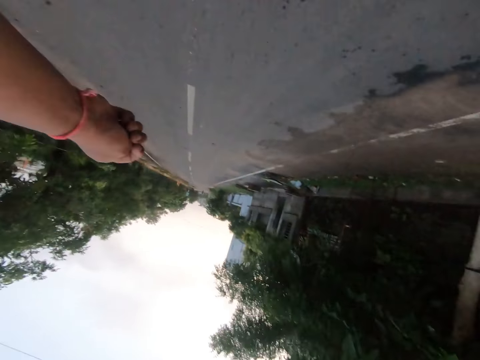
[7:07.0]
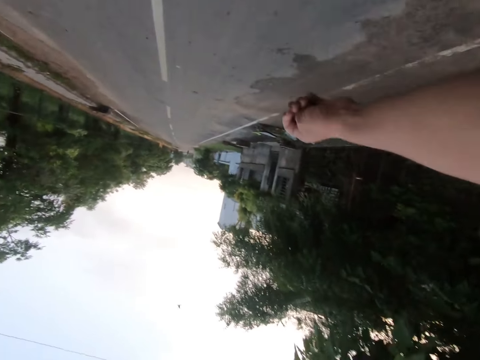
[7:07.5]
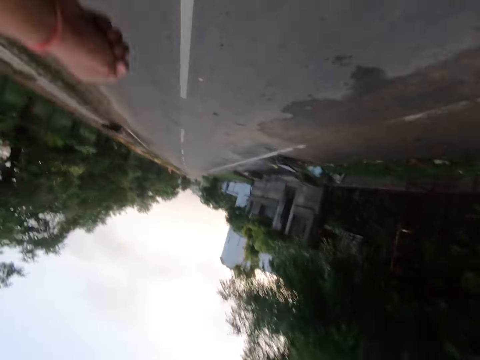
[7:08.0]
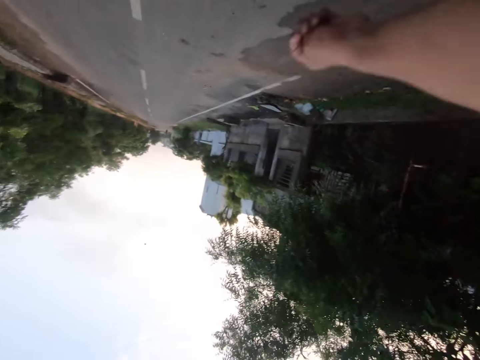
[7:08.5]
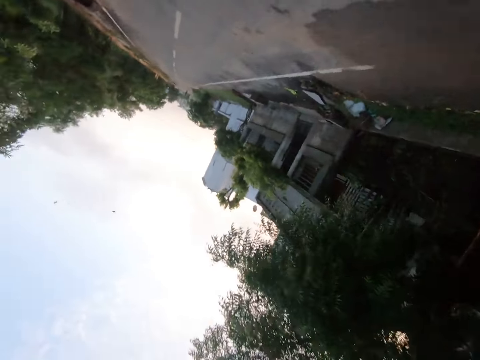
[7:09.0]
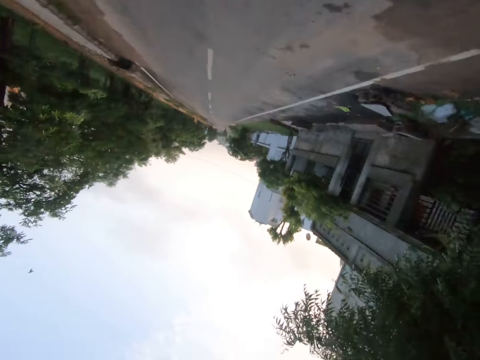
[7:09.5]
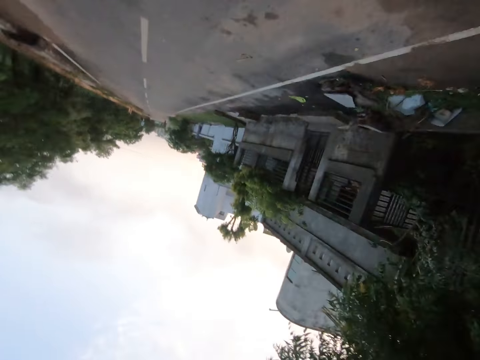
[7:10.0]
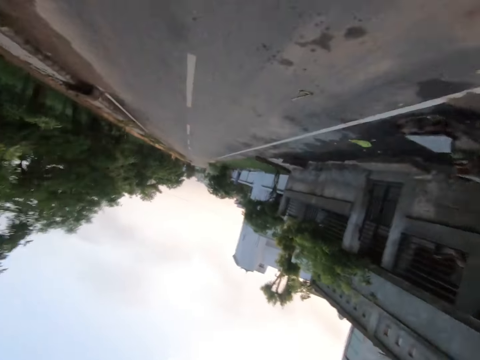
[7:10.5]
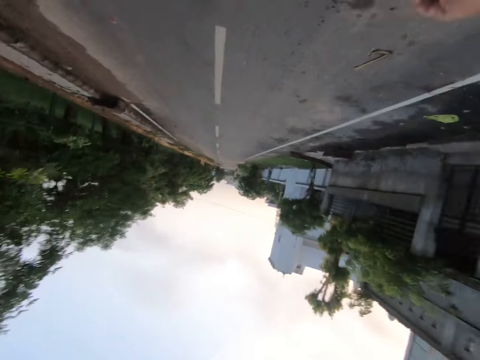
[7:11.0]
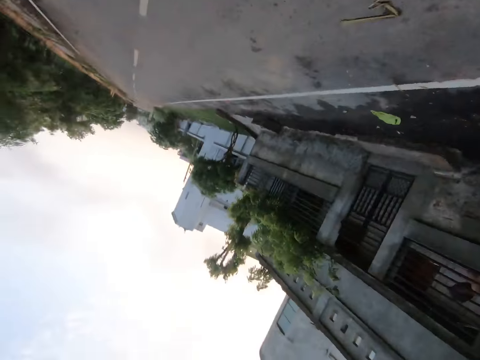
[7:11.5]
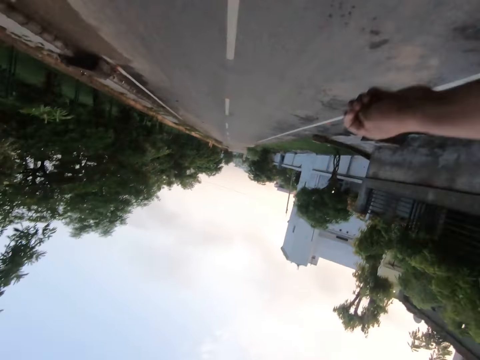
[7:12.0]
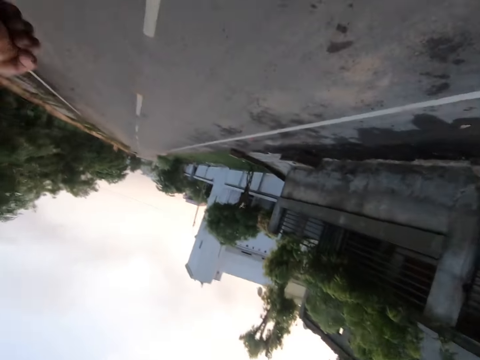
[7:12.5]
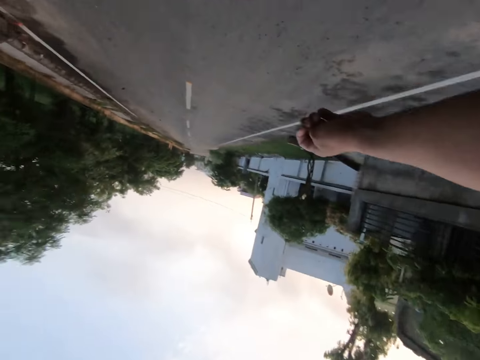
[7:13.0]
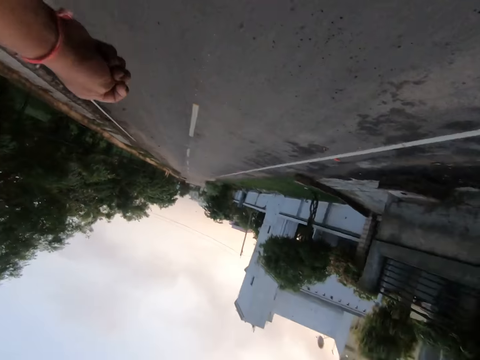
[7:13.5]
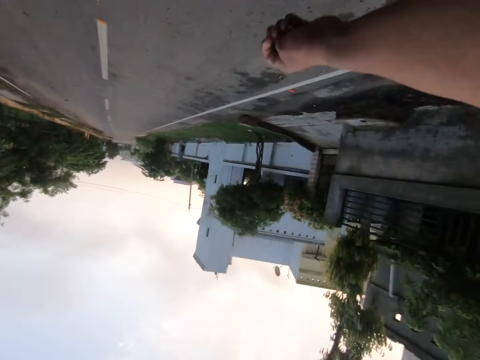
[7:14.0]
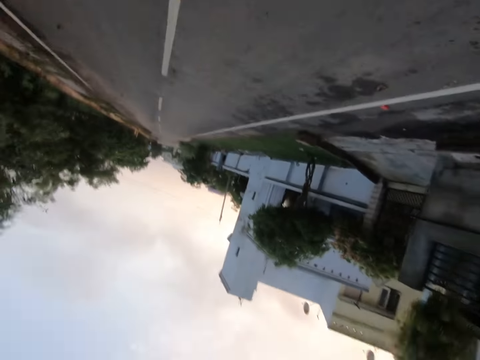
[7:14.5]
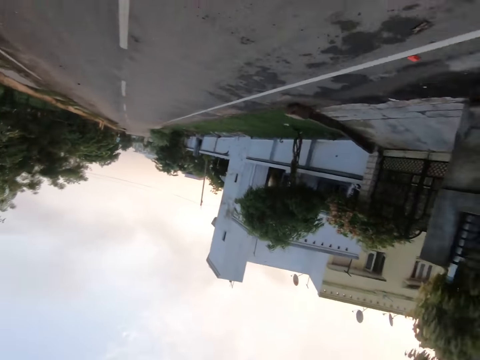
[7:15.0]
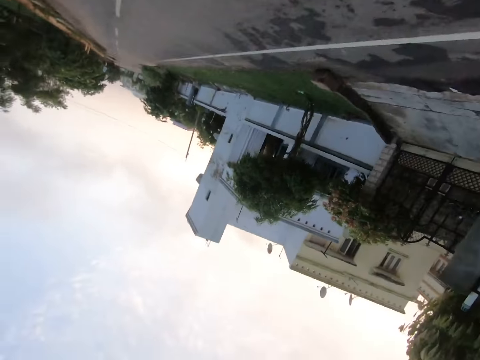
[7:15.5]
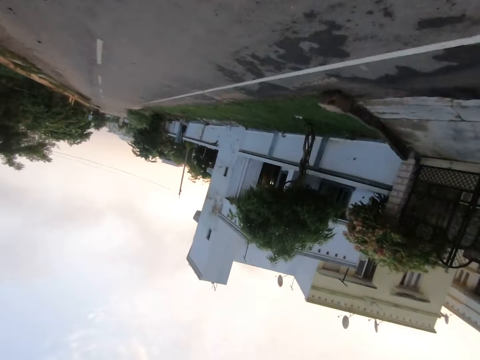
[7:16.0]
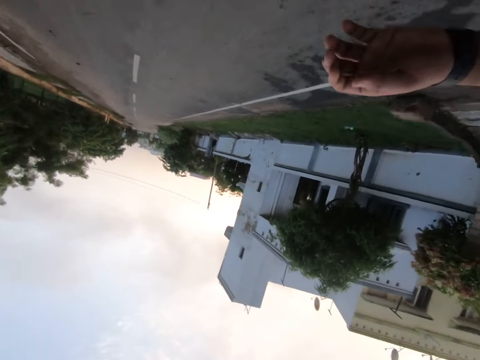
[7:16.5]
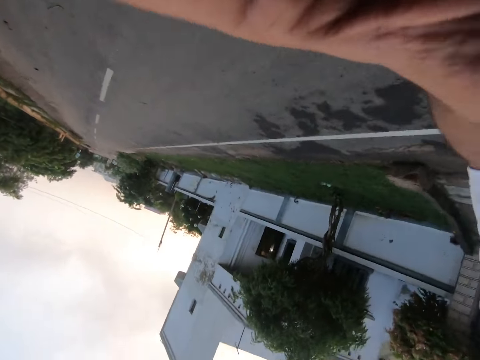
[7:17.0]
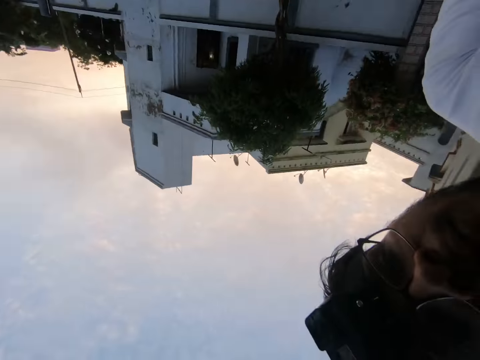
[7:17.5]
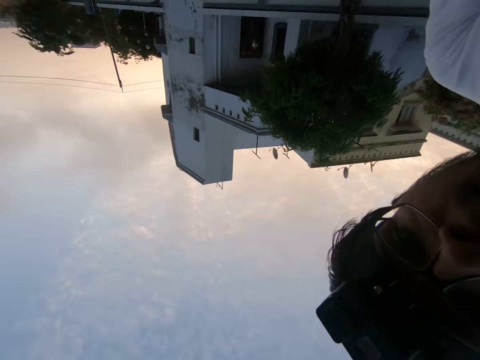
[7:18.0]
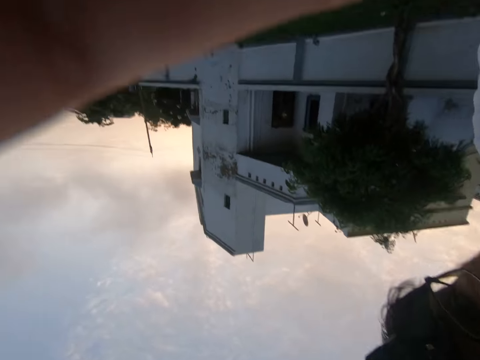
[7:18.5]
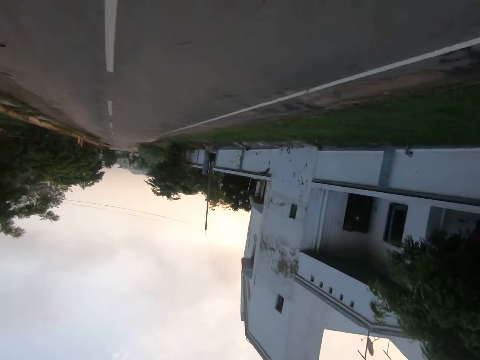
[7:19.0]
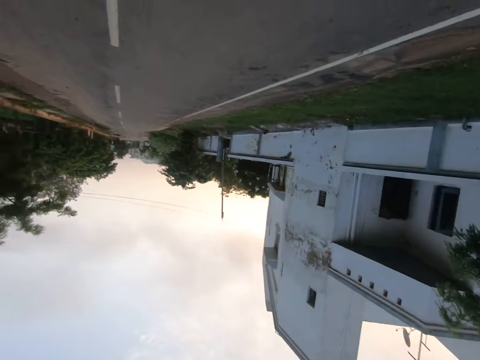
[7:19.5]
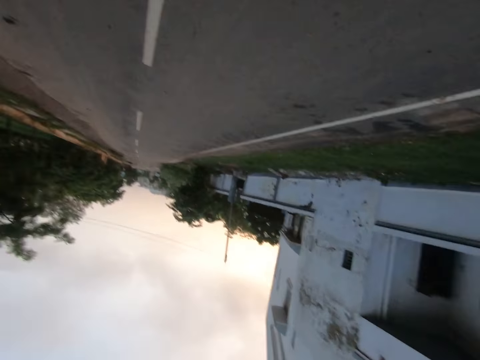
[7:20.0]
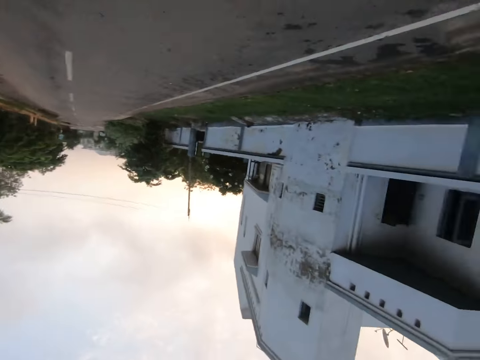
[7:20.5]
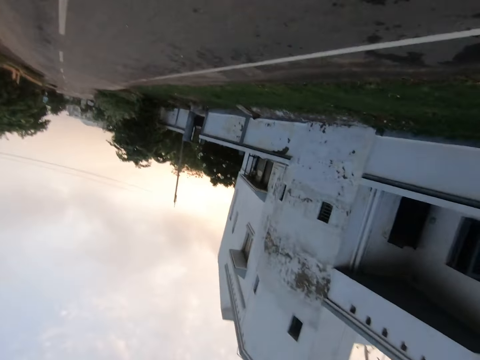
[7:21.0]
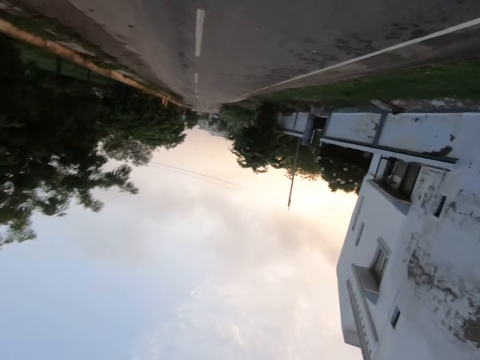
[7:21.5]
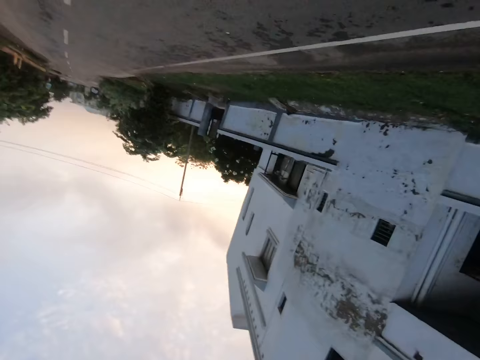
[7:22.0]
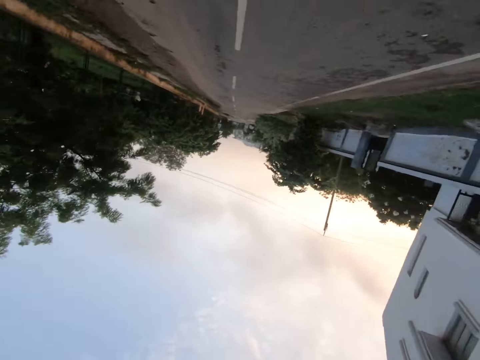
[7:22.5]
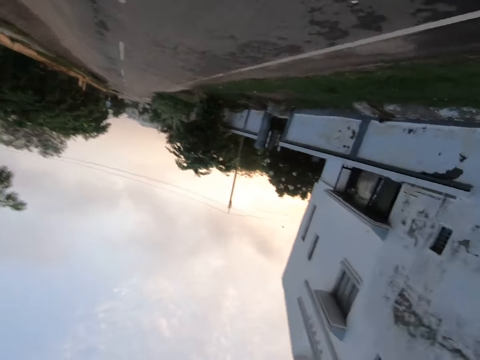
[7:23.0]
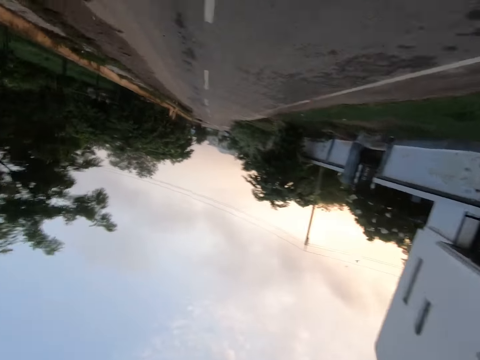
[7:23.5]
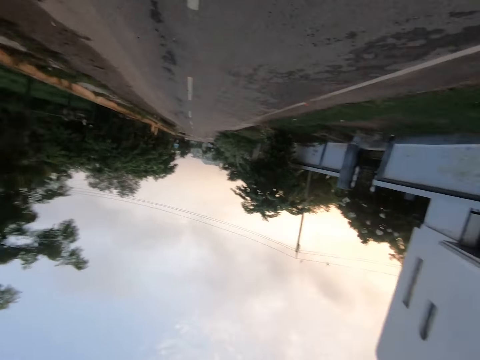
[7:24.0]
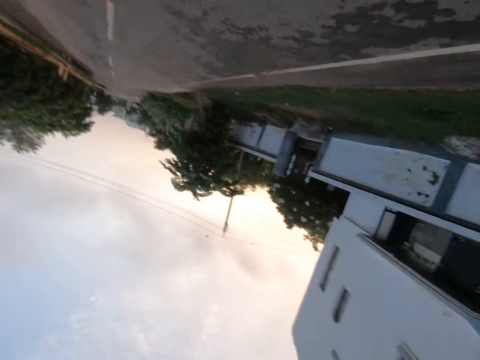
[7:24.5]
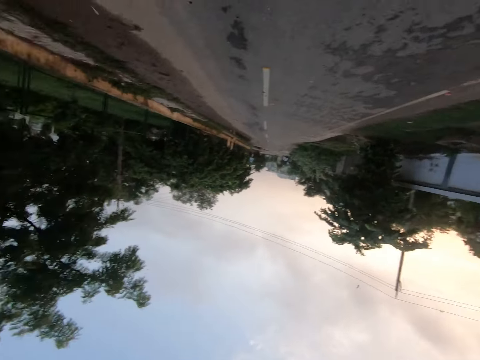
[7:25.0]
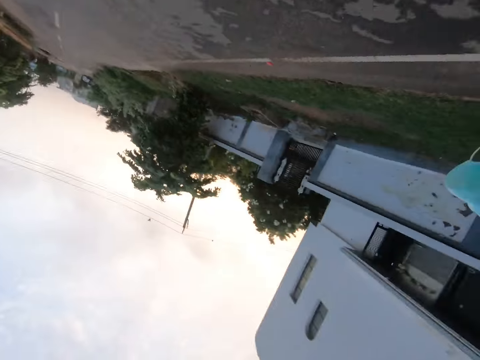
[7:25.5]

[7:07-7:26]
The camera wearer interacts with the man. The man adjusts a camera on the camera wearer's cloth with his left hand. The man touches the camera wearer's camera. The camera wearer jogs along the road.

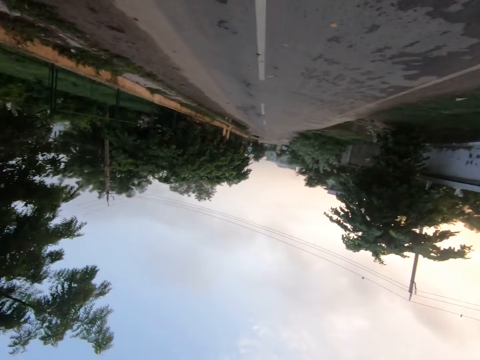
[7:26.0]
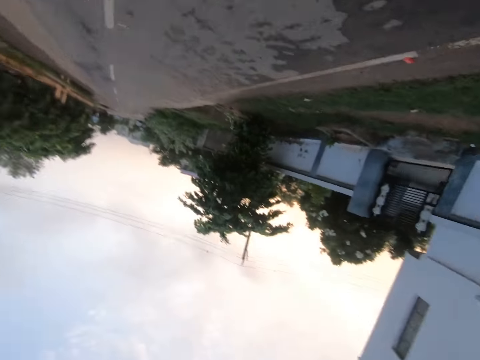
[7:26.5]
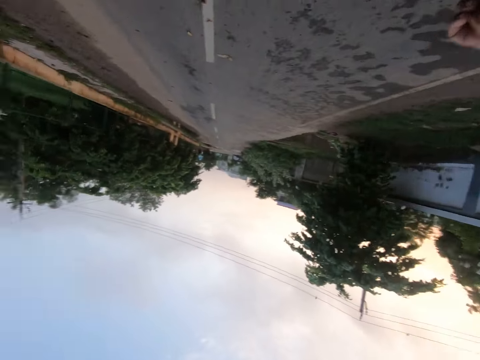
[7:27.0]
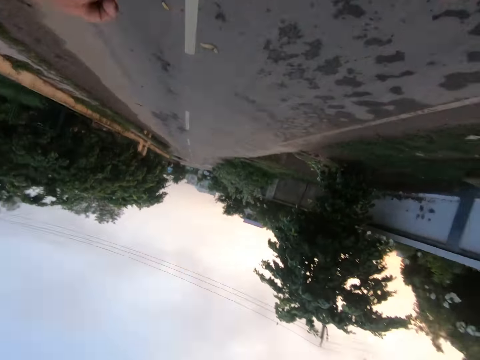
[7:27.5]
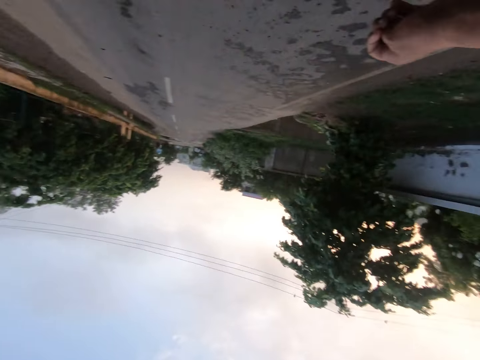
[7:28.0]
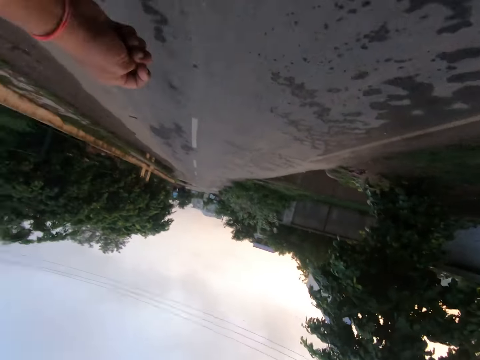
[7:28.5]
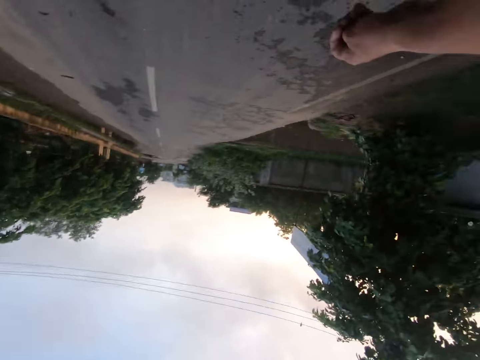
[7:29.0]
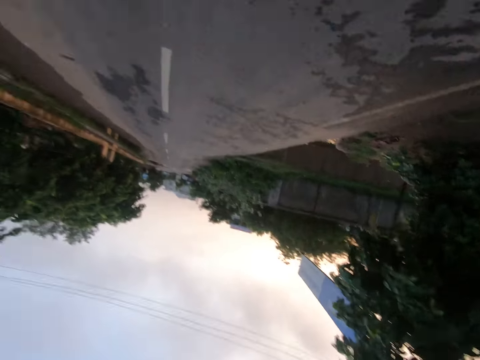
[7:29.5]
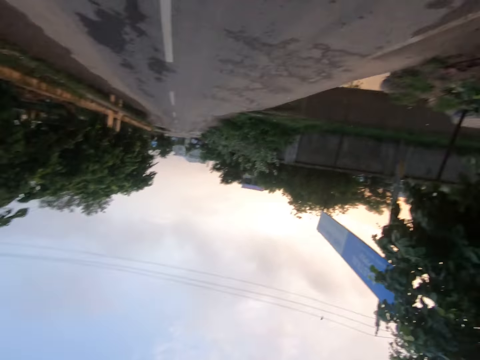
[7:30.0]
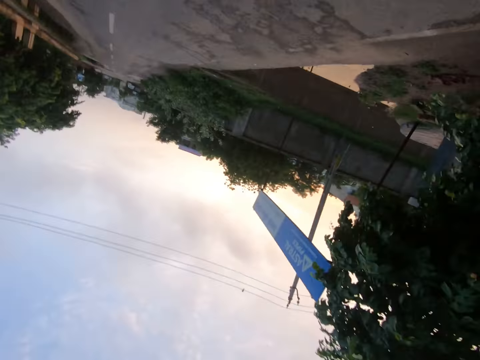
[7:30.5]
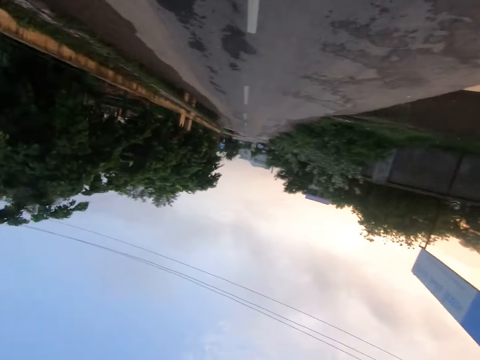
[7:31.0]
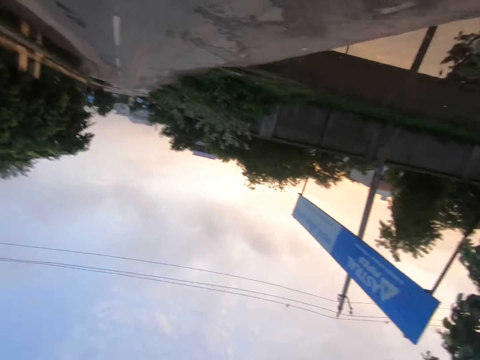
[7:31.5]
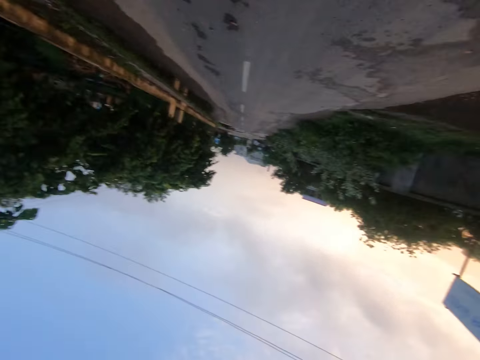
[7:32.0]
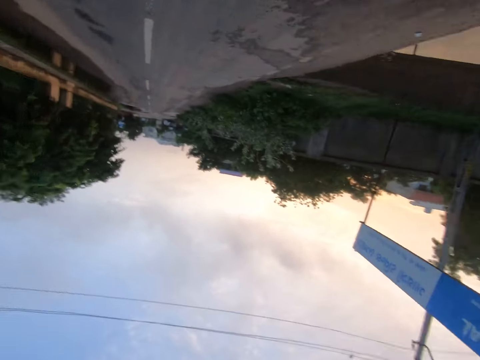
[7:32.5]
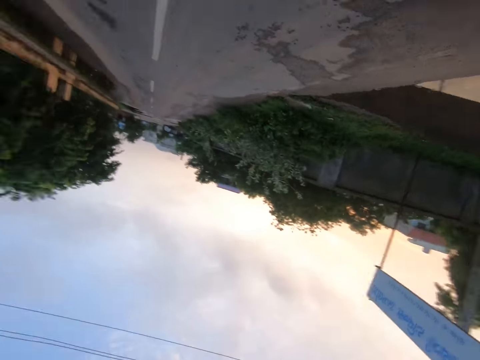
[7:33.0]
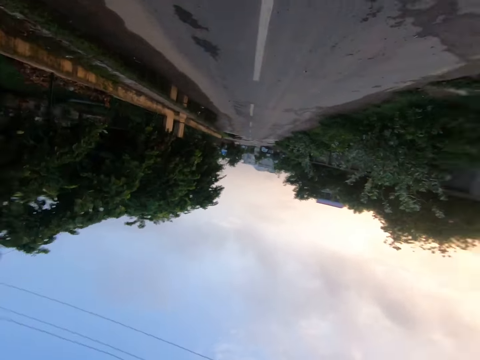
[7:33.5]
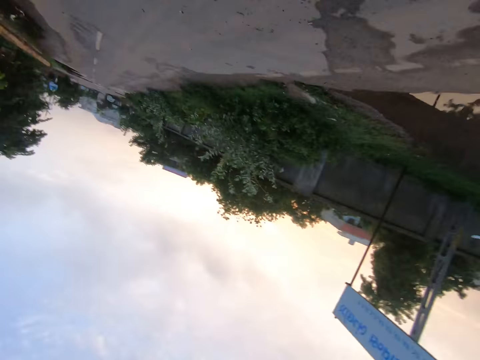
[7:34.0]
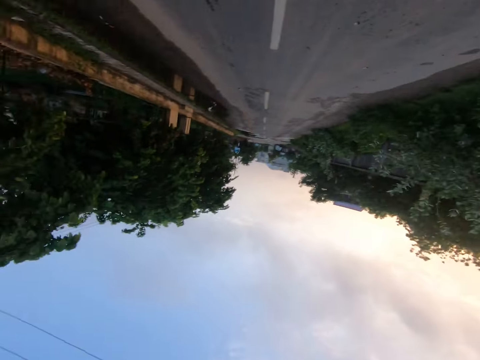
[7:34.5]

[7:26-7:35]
The camera wearer interacts with the man.
